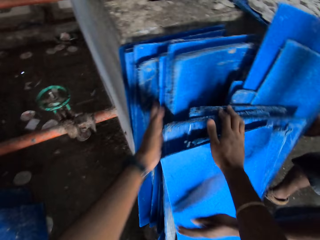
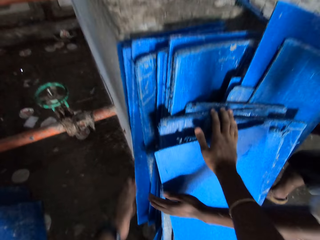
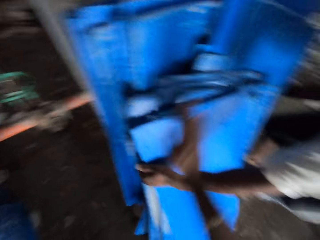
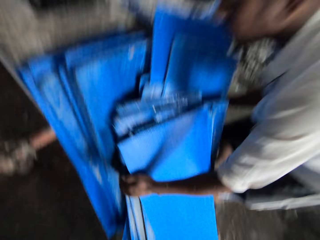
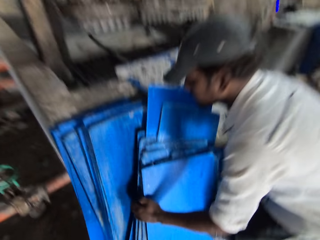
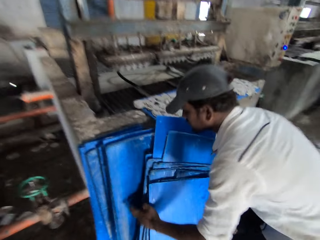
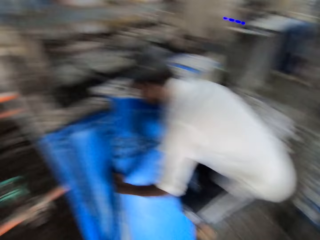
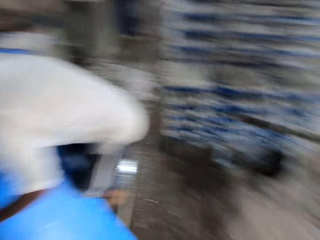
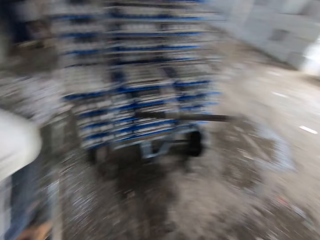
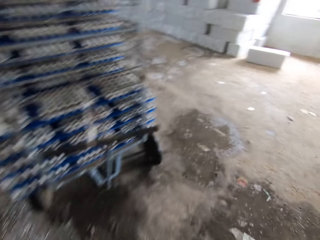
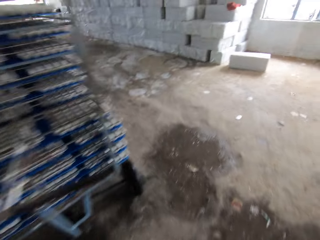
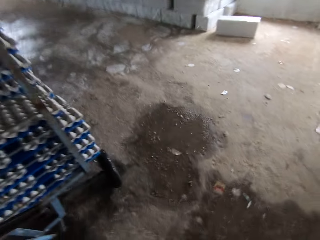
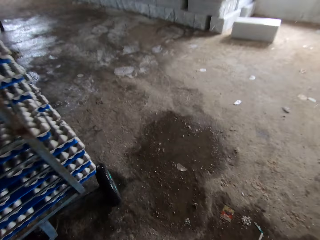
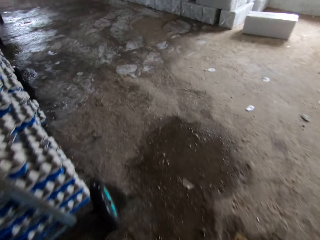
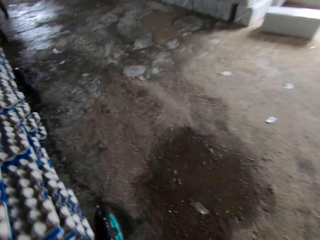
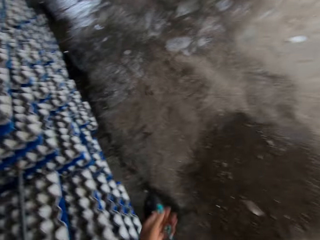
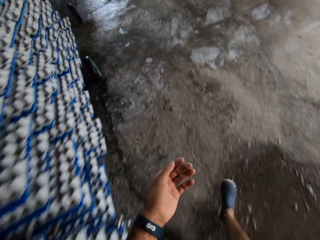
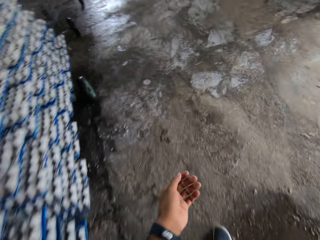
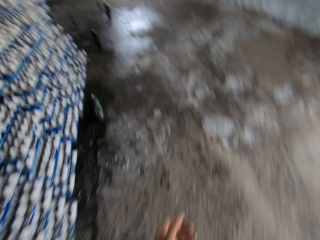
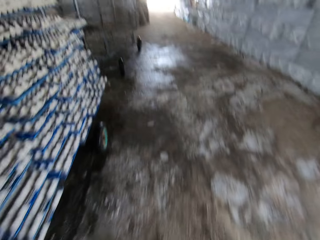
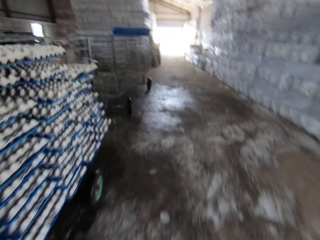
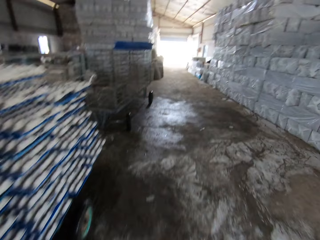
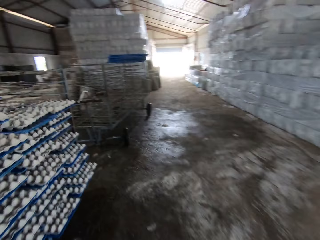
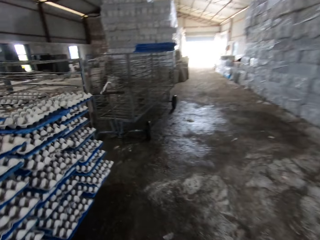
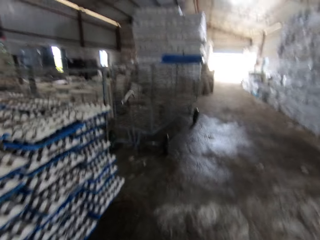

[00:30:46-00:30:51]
The man adjusts the plastic boards on the ground with his hands. The camera wearer walks in the factory.

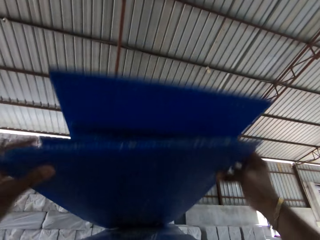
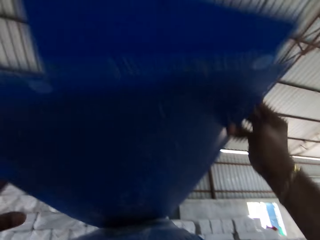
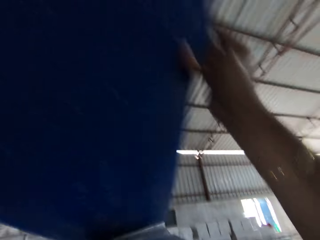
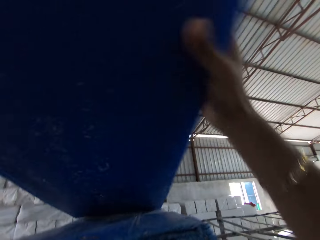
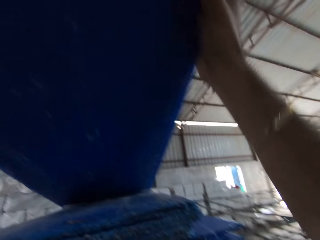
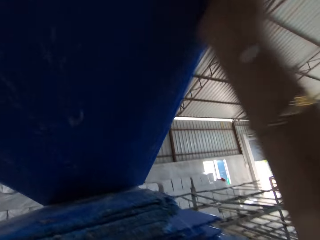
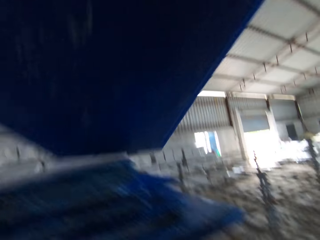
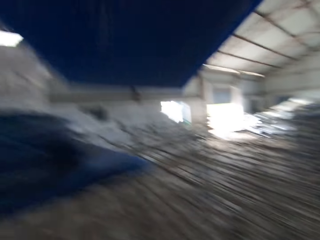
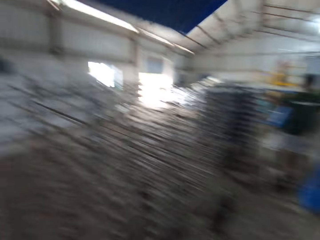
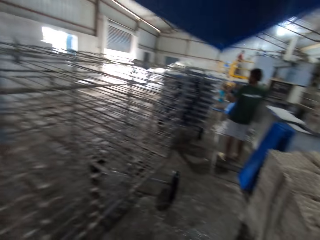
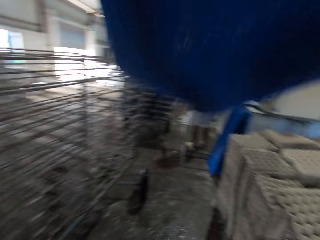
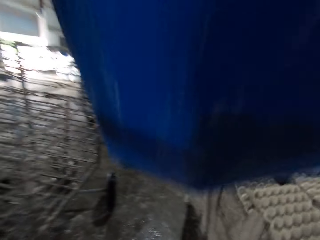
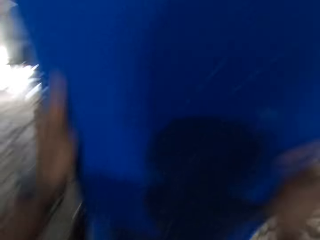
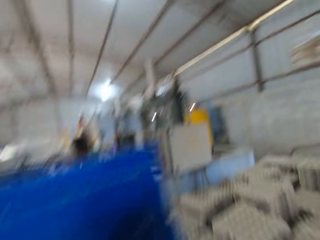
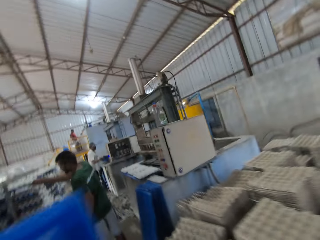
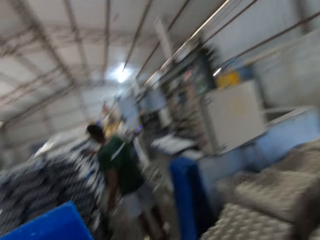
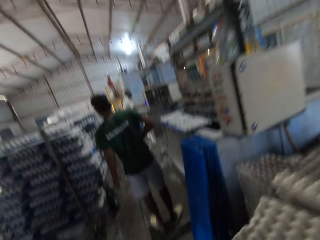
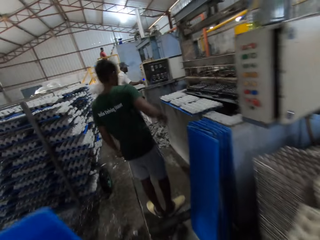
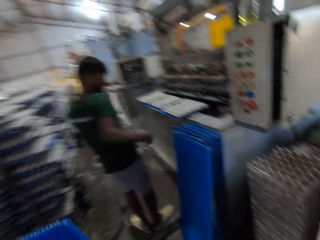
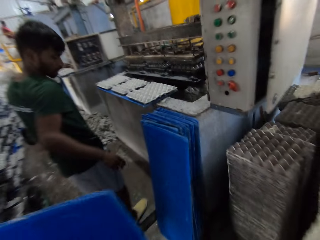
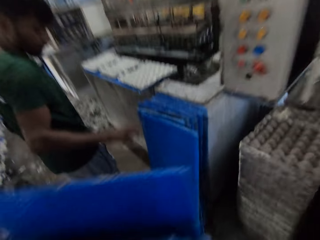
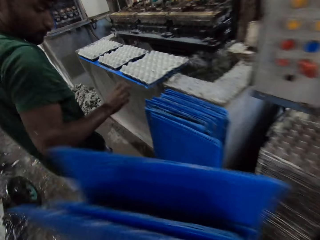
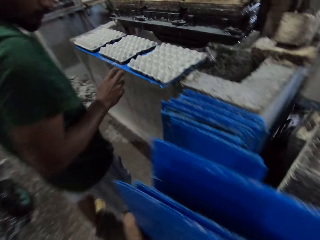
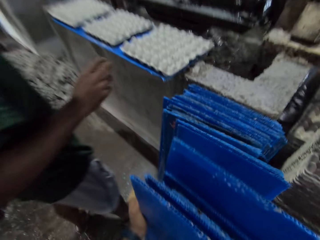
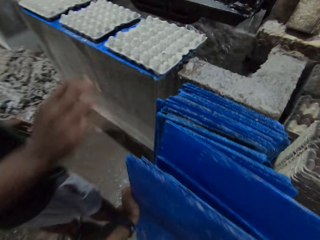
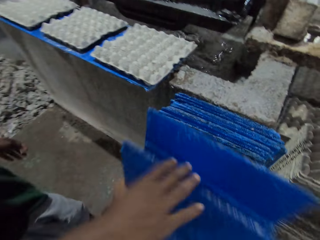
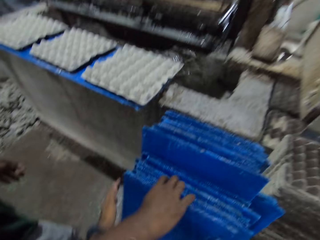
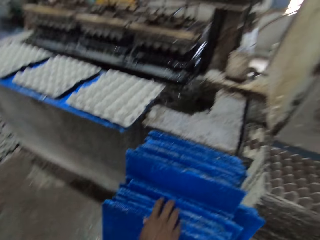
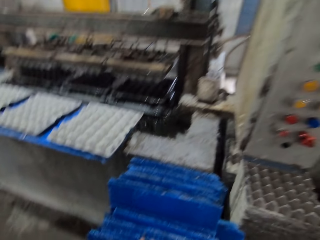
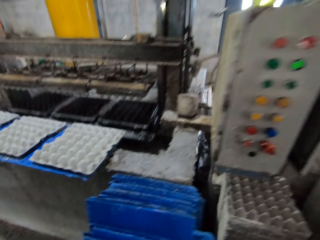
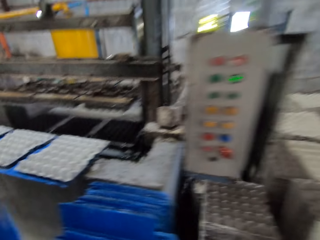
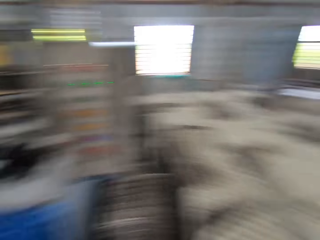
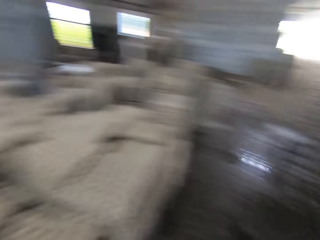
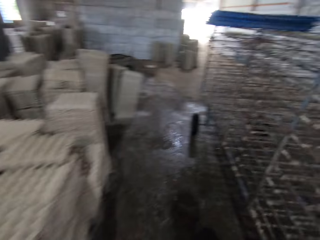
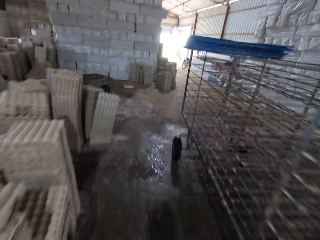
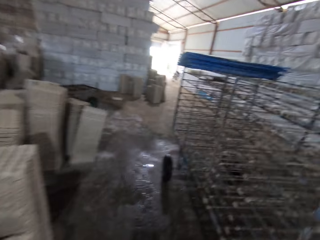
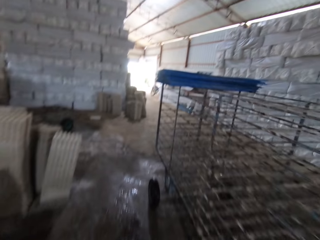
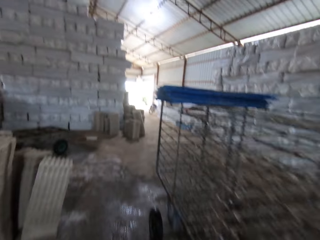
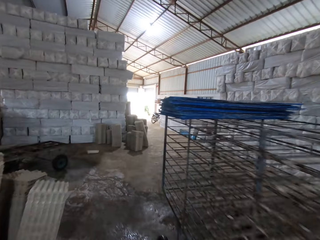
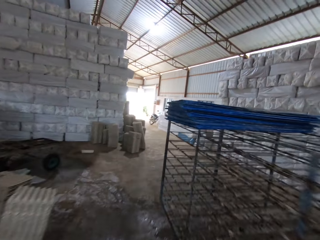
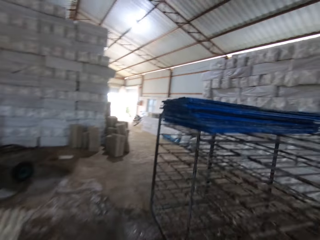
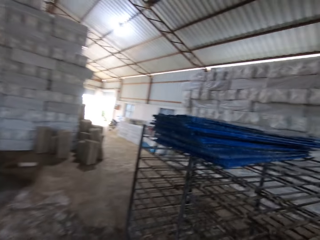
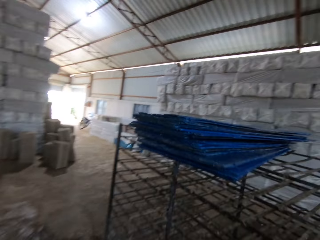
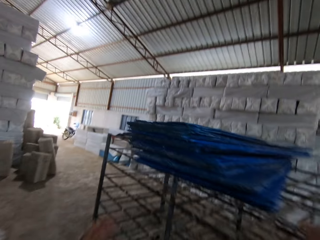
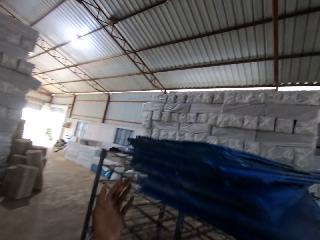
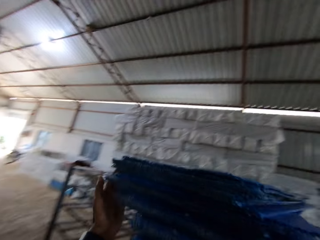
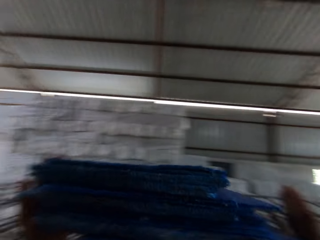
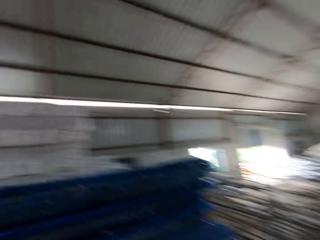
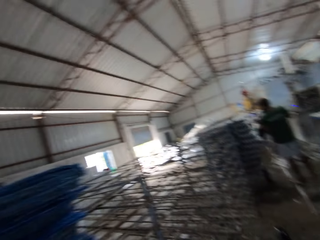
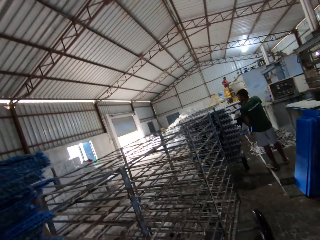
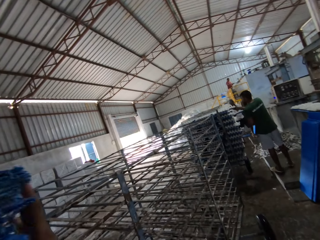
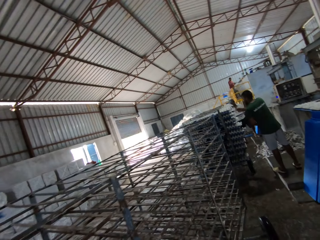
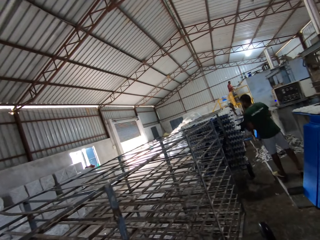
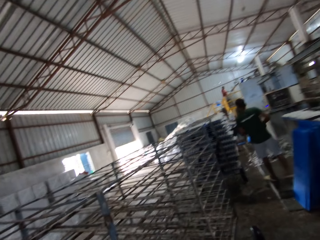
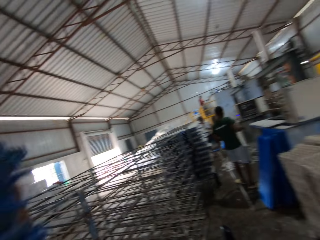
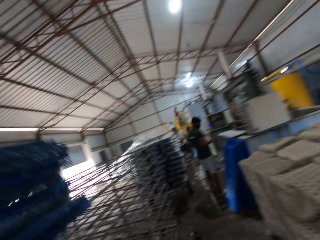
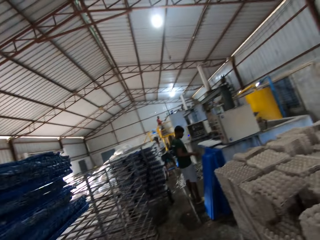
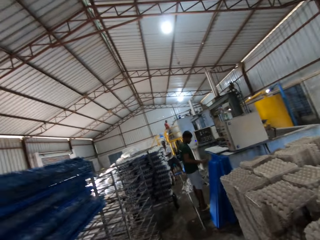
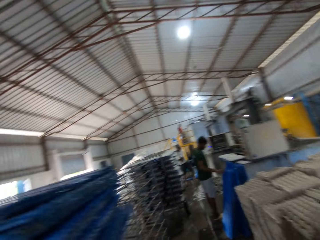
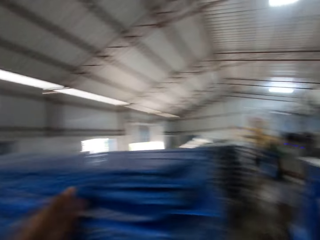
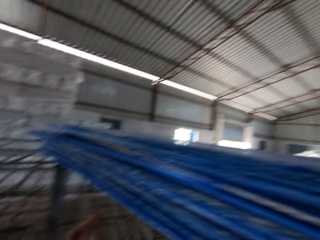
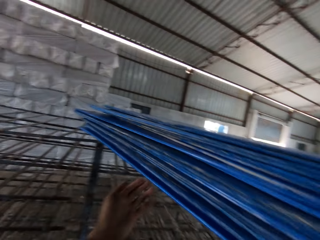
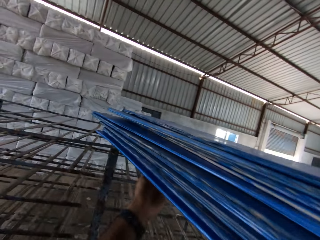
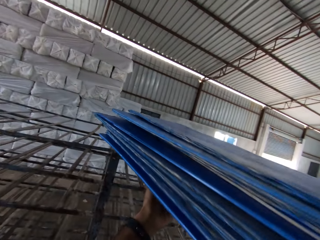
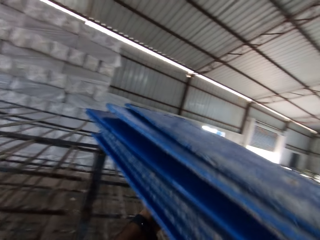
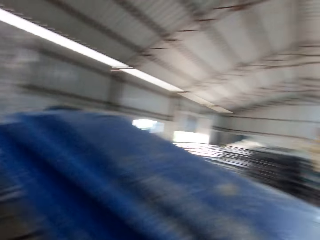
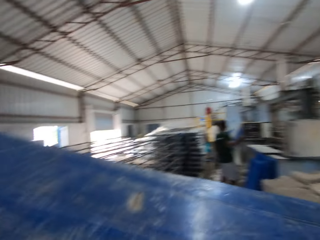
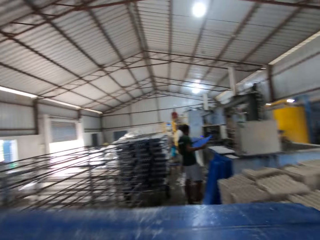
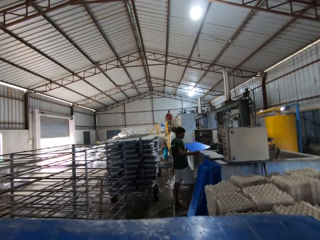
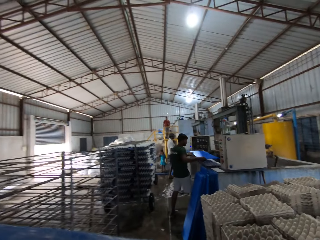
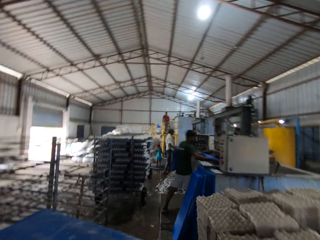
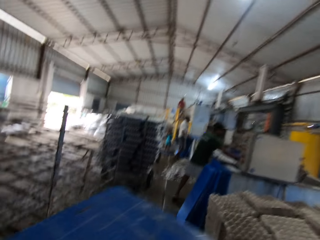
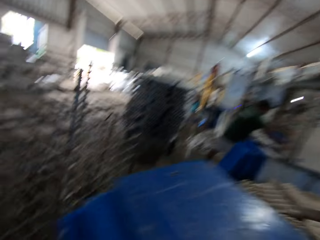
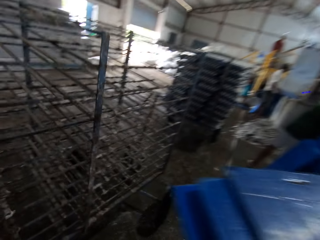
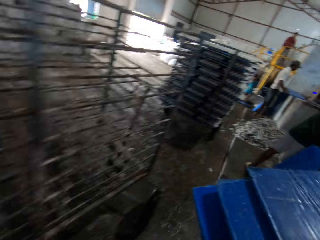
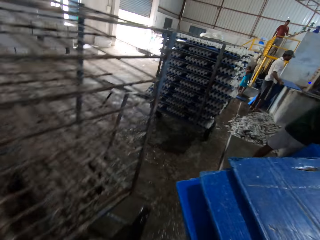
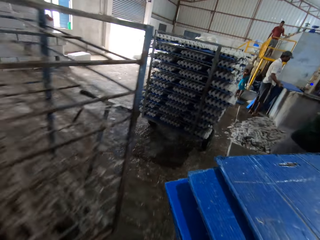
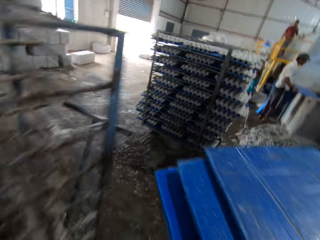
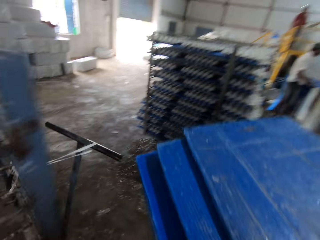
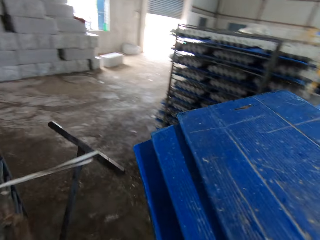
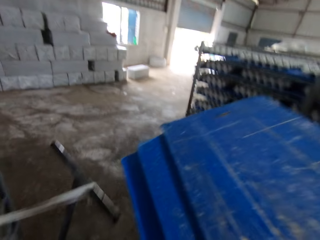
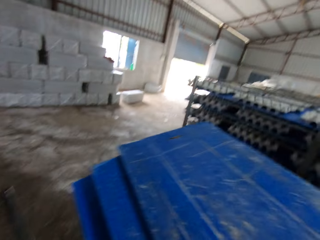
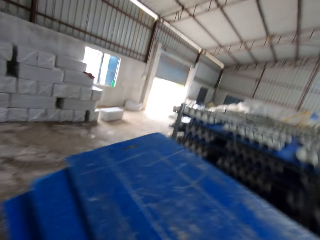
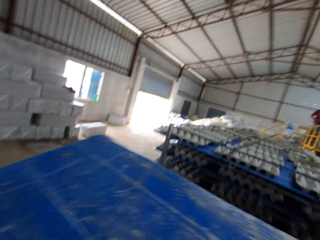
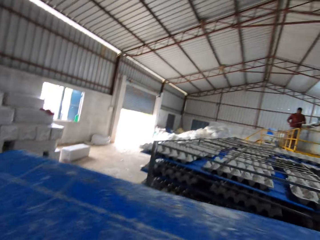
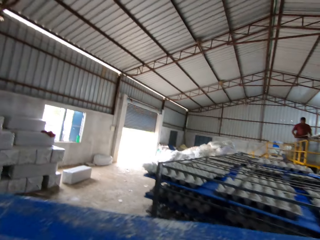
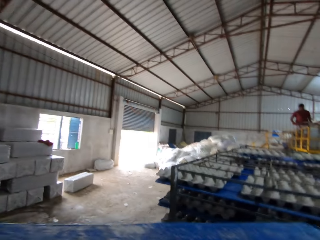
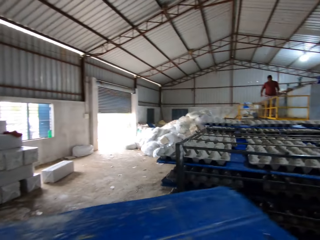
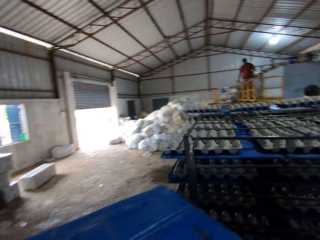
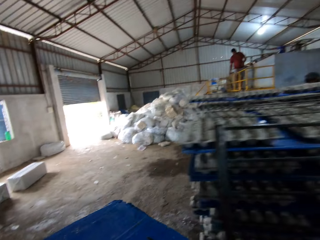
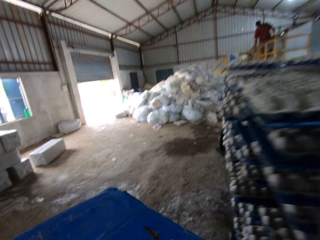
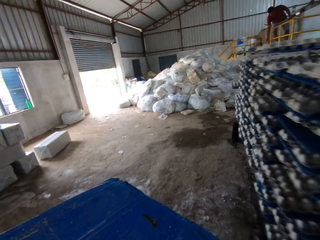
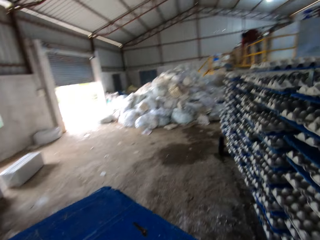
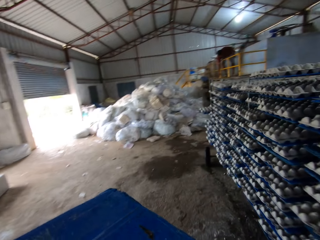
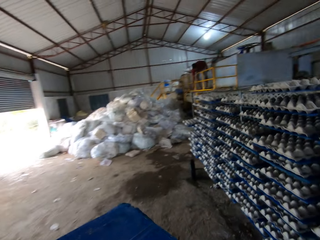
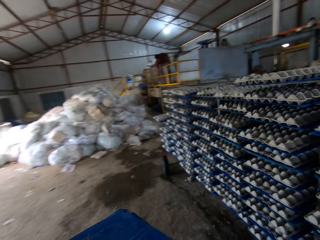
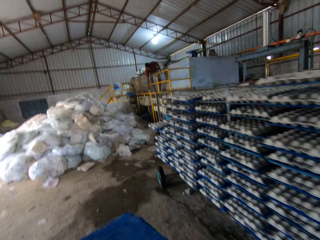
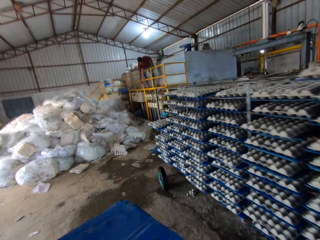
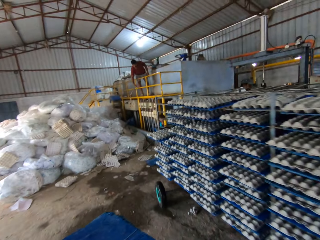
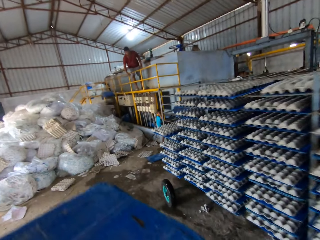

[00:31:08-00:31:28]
The camera wearer picks boards from the trolley. He places the plastic boards on the floor with his hands. He walks in the factory. He adjusts the plastic boards on the rack with his hands. He carries the plastic boards from the rack with his hands. The man places the plastic board in the molding machine with his hands.
